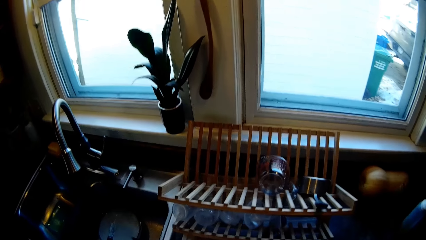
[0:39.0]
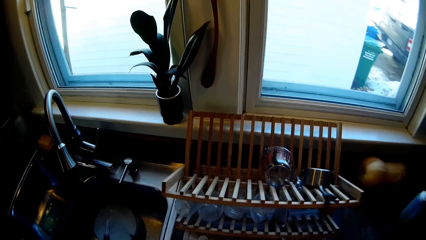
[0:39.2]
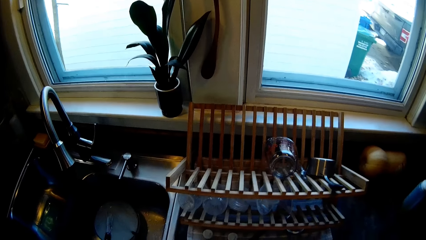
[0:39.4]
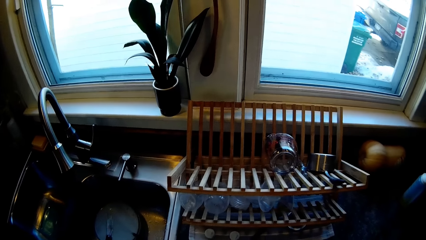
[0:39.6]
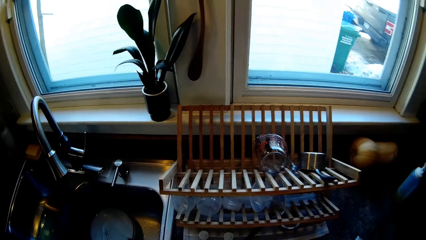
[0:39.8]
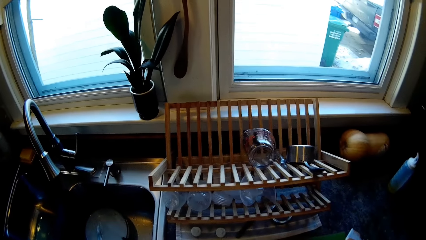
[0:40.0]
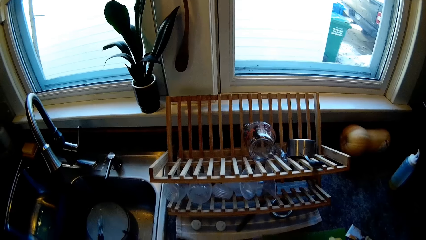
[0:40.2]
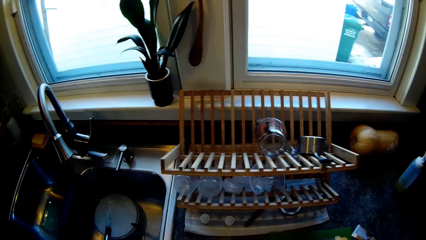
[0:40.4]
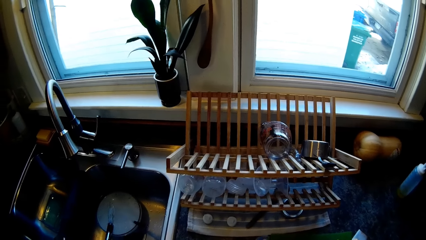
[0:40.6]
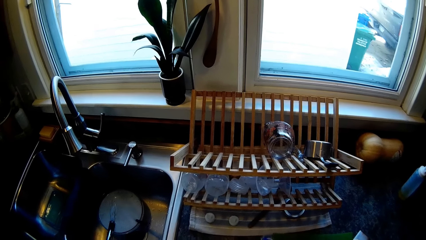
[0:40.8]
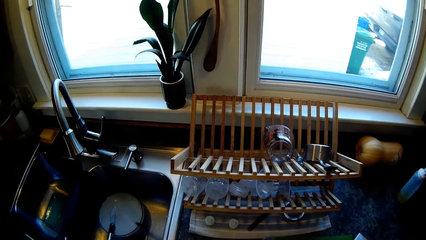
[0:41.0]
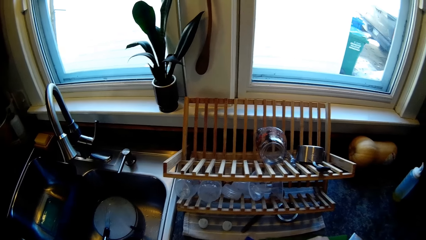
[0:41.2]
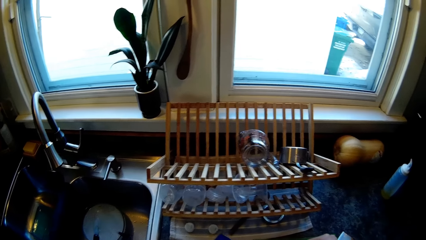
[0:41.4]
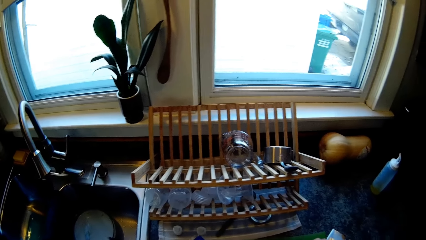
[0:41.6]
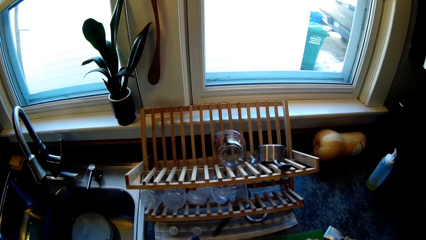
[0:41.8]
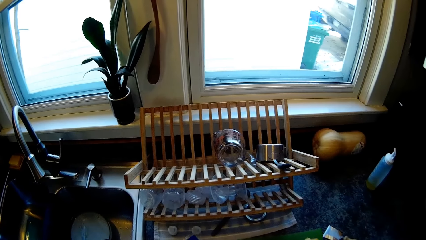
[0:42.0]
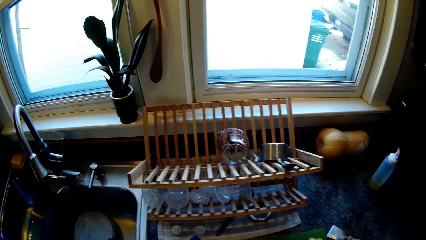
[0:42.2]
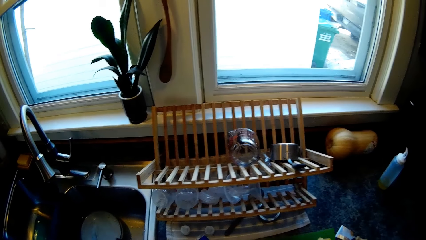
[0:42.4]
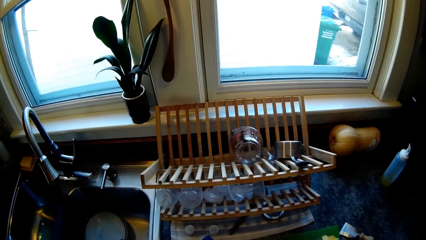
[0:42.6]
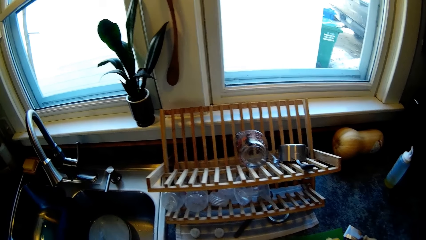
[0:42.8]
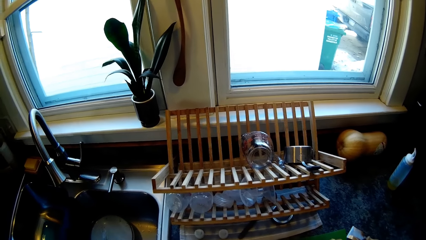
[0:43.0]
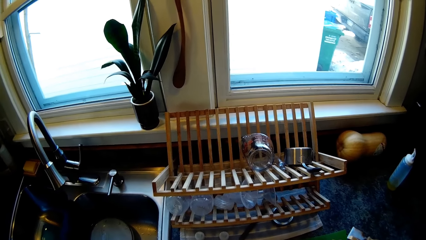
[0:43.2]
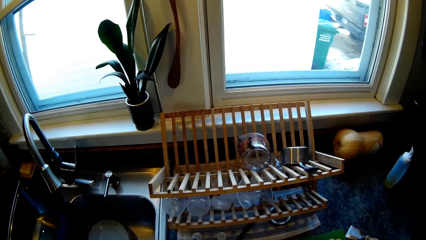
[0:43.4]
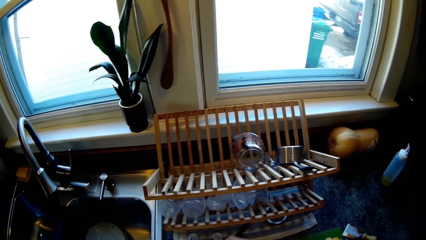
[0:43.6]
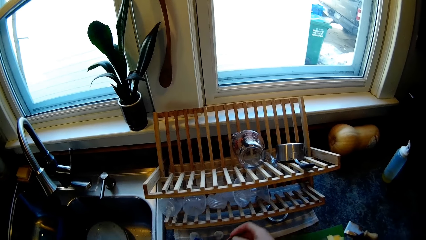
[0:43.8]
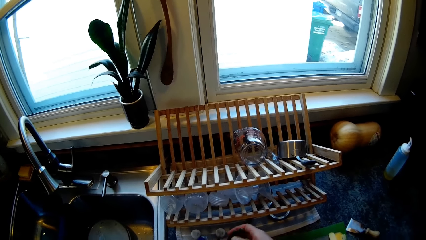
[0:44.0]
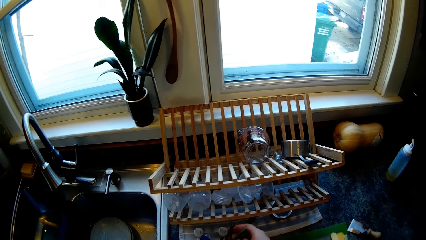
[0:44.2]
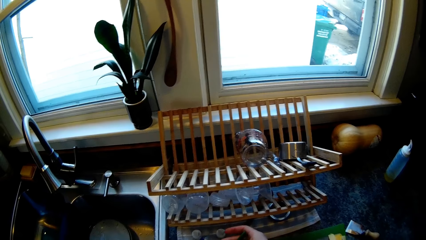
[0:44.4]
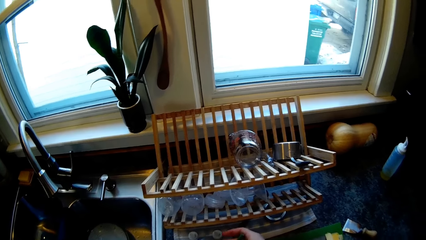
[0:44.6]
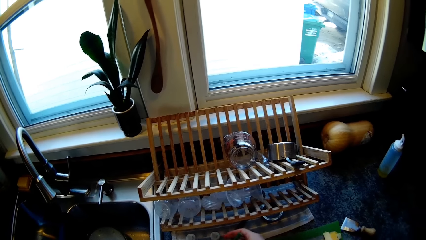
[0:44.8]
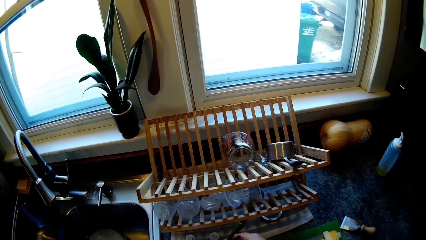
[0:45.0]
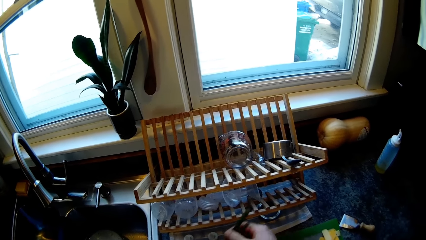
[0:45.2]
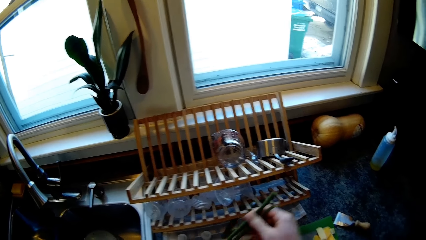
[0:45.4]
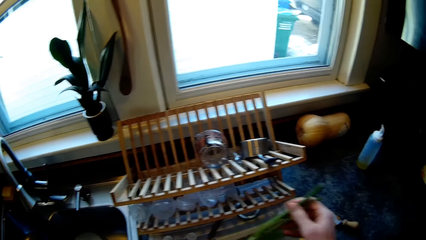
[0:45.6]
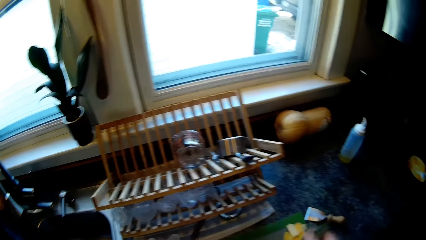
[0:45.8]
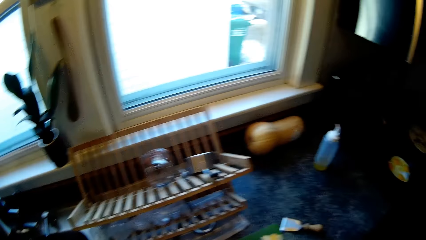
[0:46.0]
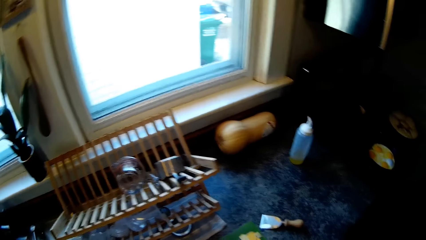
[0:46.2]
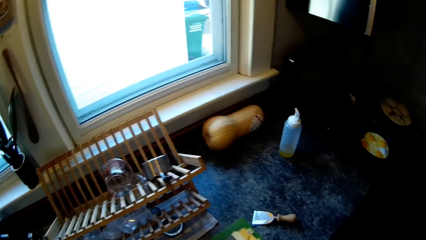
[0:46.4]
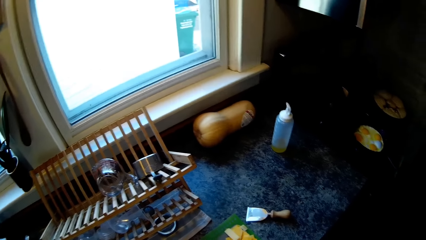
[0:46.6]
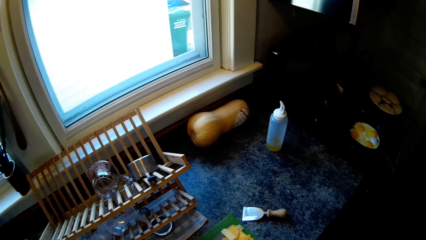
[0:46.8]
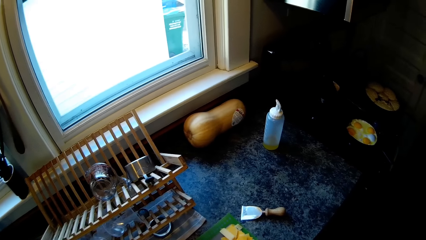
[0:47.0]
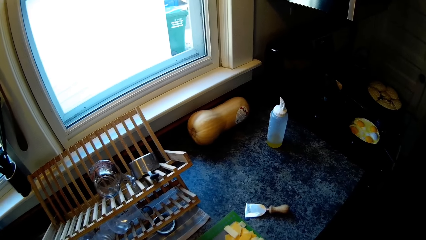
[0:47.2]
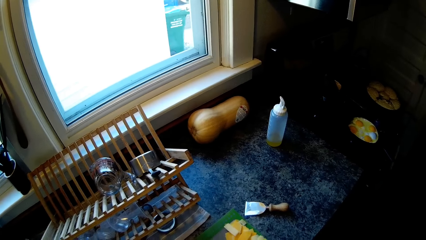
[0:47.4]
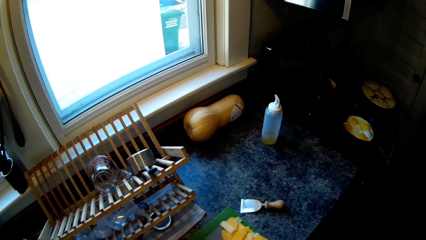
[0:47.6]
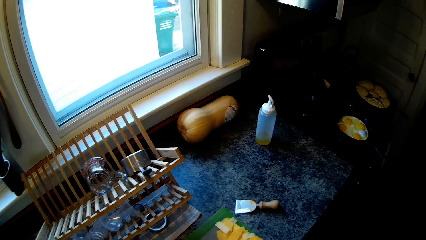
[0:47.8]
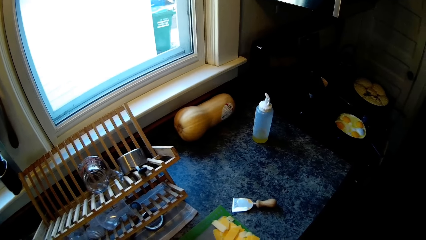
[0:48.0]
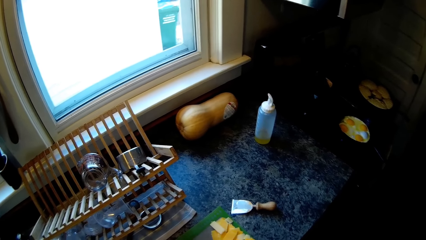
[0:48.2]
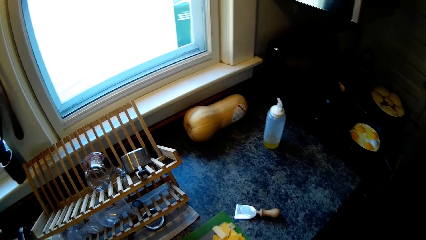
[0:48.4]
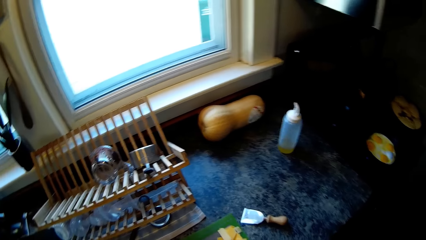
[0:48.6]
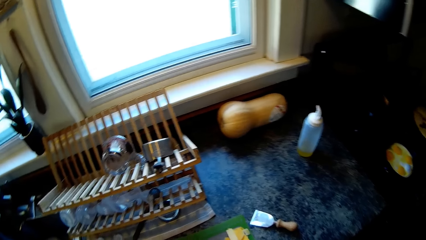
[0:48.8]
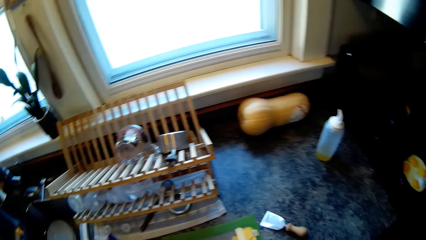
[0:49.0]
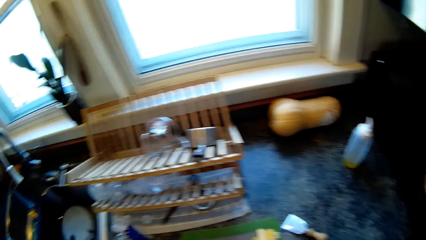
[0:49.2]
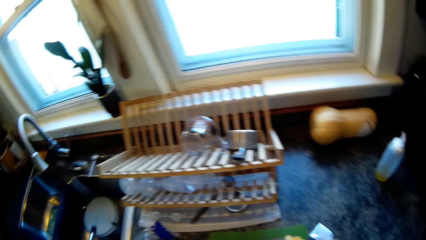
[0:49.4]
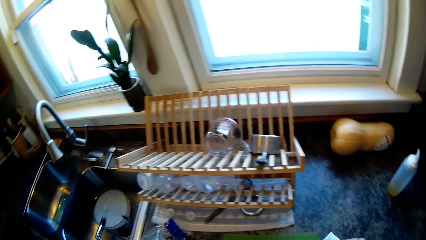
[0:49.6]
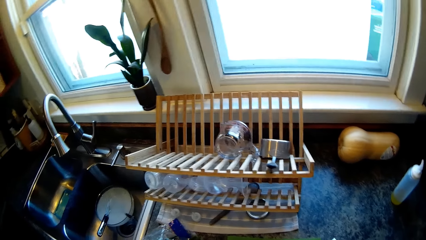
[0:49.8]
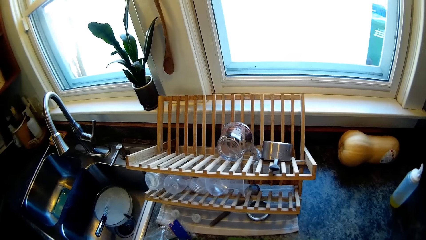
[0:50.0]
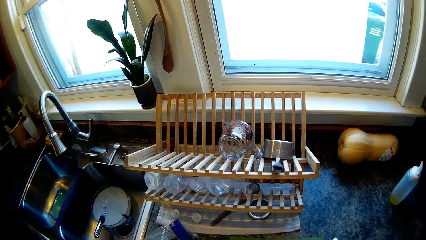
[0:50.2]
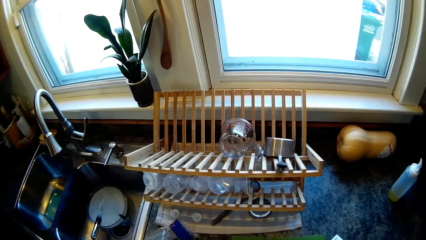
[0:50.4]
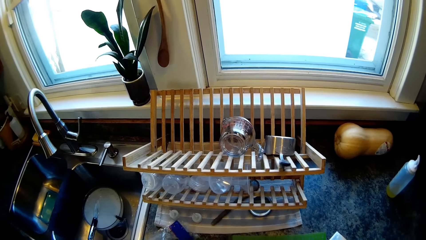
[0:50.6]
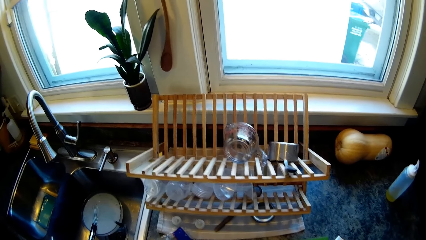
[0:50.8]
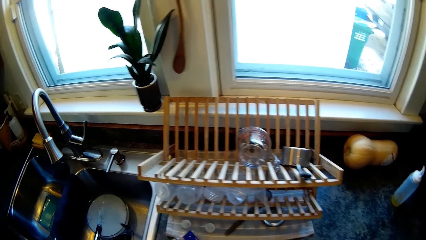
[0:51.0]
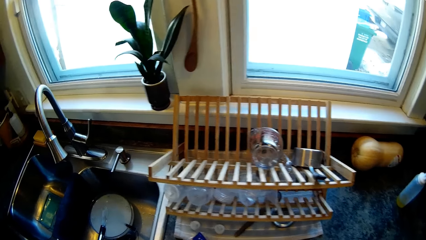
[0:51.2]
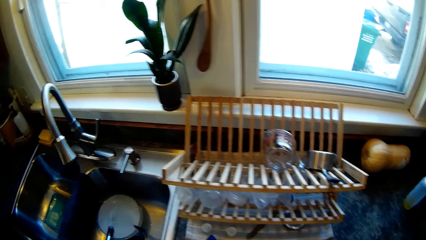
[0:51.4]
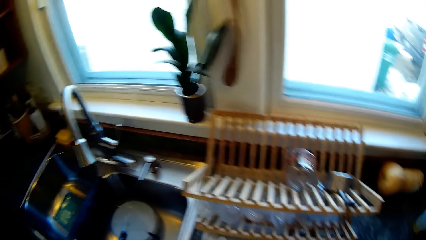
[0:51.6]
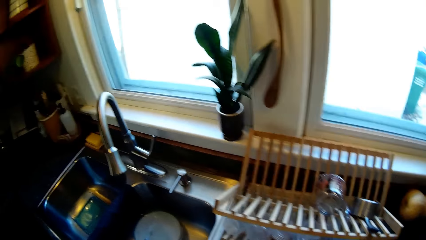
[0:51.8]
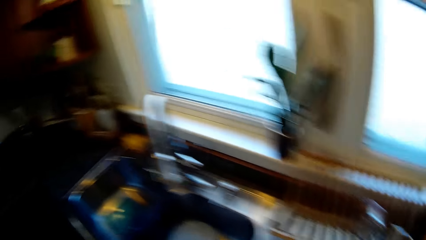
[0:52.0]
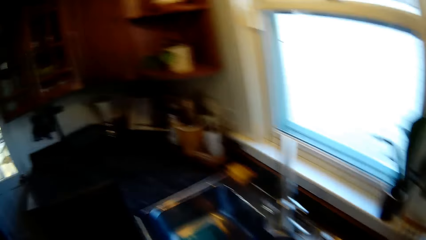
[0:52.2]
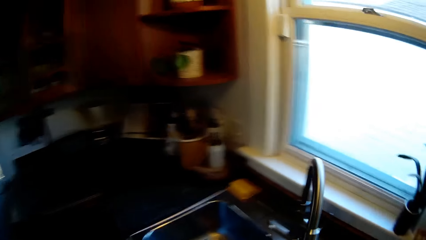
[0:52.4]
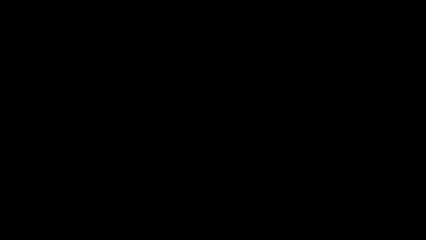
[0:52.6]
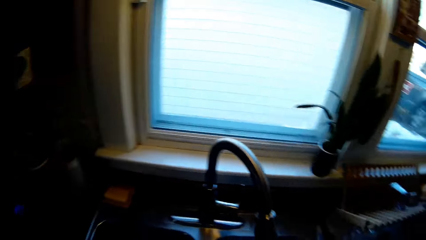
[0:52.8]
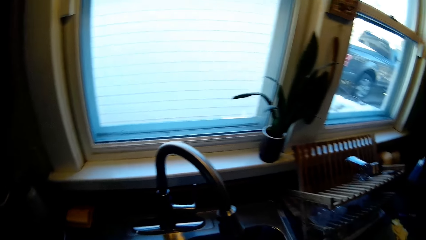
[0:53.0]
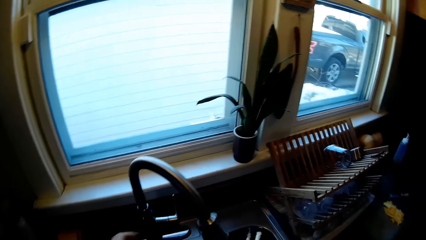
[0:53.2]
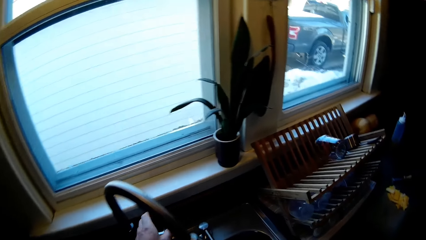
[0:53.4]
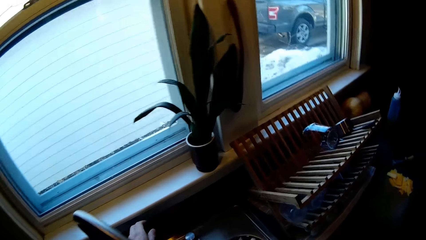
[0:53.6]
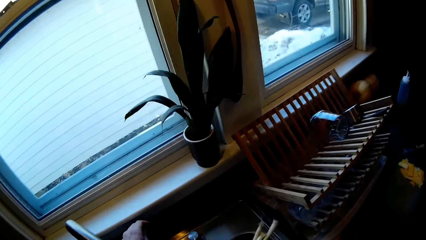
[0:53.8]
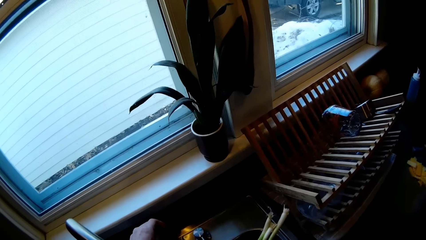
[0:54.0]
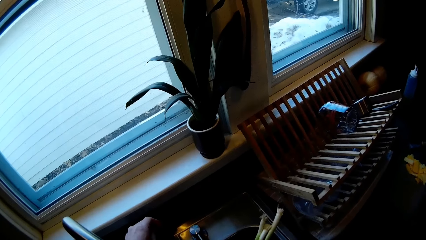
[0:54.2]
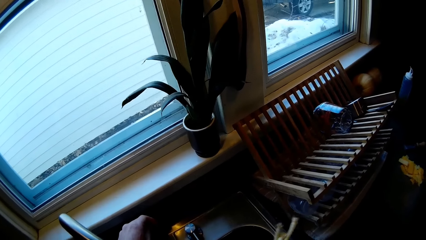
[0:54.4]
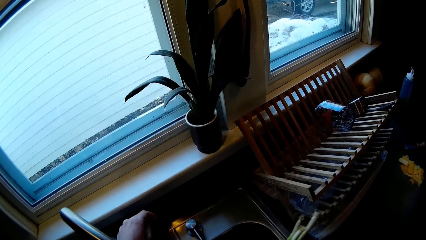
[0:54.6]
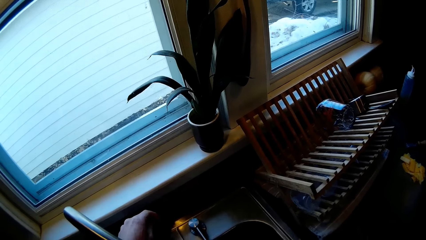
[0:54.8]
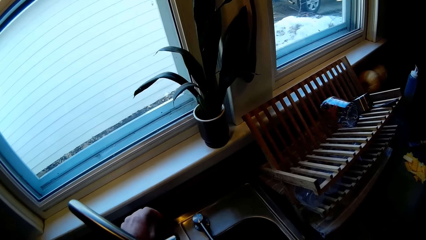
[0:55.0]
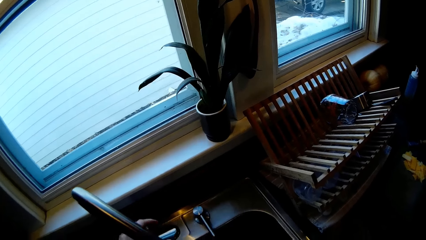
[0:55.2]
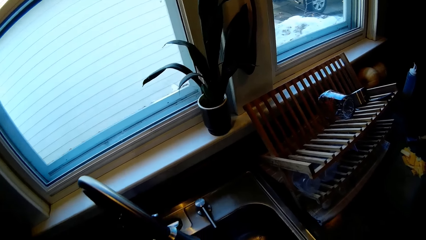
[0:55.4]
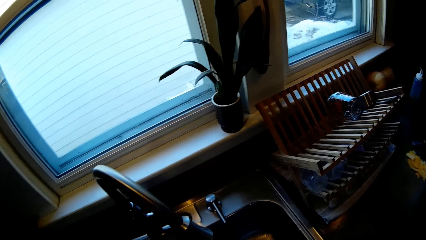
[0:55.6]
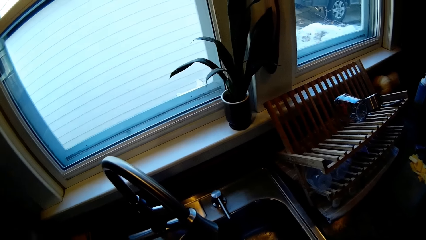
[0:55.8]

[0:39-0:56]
The camera wearer picks some spring onions from a utensils rack with his right hand. He opens a tap on the kitchen sink with his left hand.
